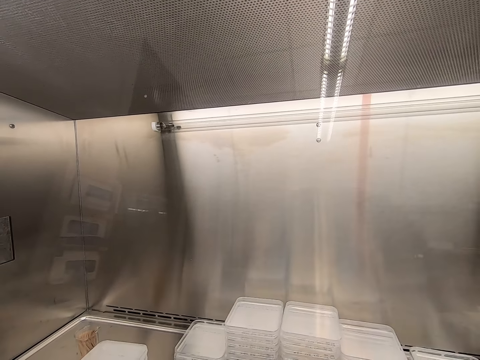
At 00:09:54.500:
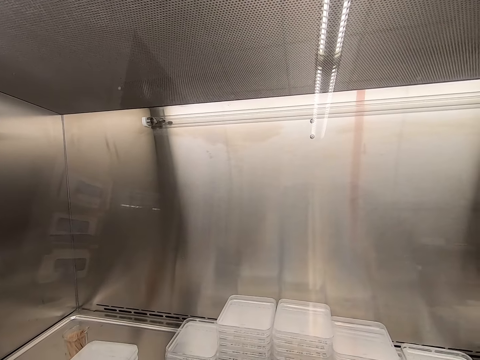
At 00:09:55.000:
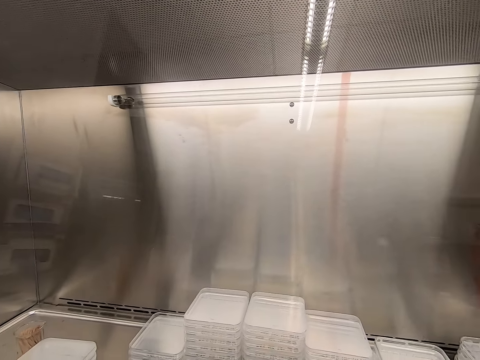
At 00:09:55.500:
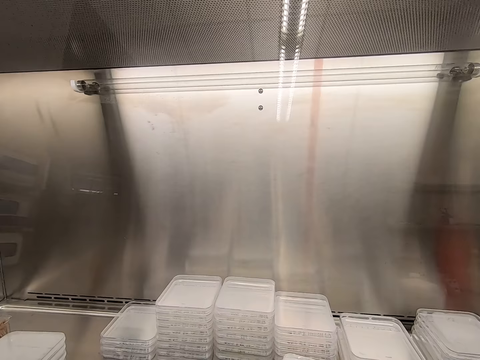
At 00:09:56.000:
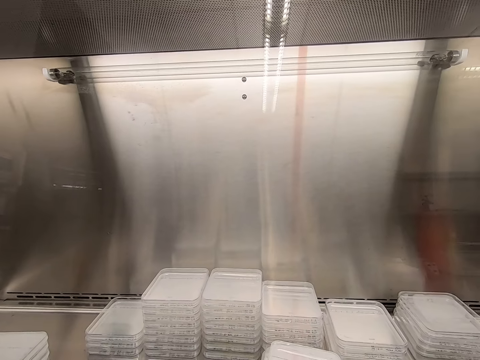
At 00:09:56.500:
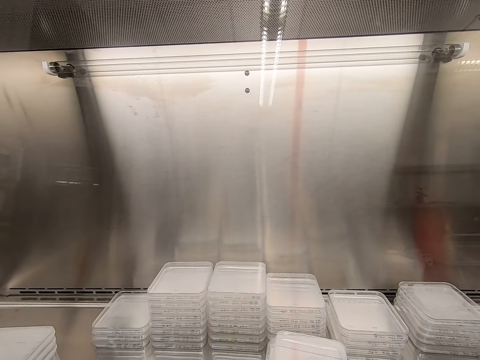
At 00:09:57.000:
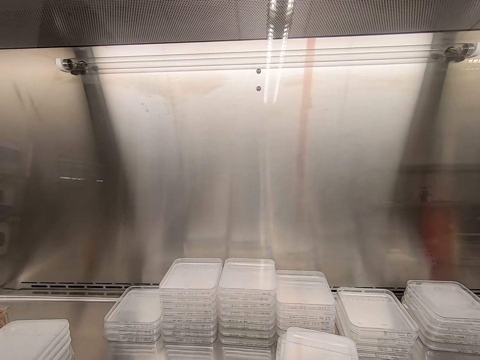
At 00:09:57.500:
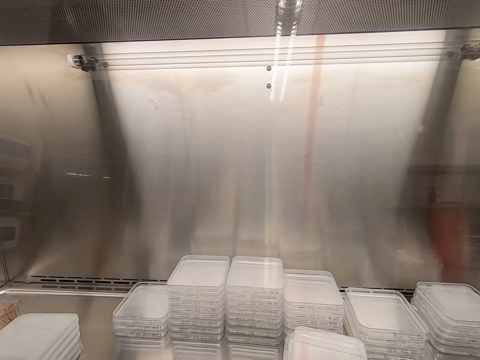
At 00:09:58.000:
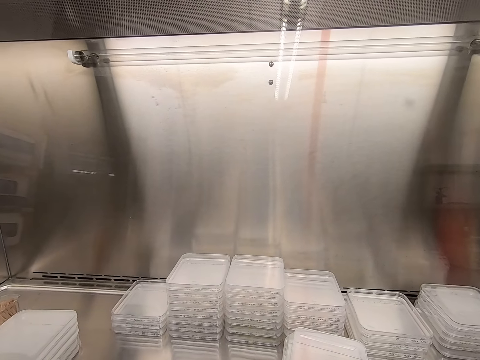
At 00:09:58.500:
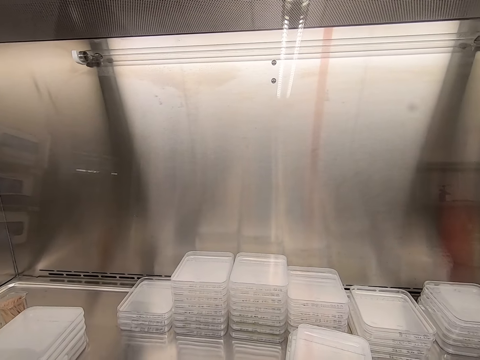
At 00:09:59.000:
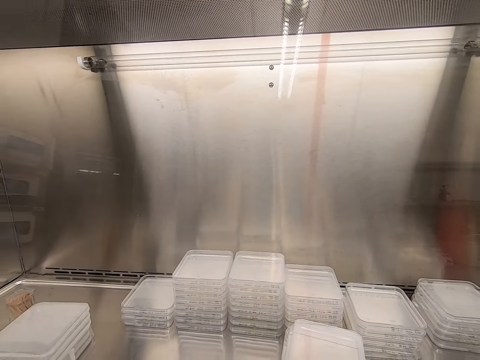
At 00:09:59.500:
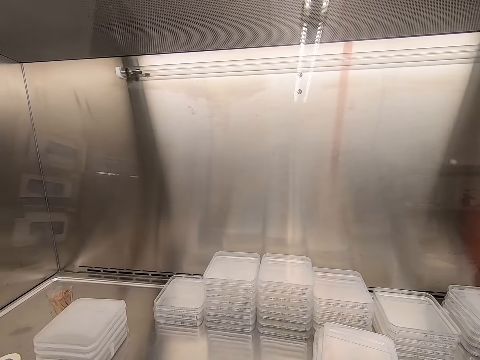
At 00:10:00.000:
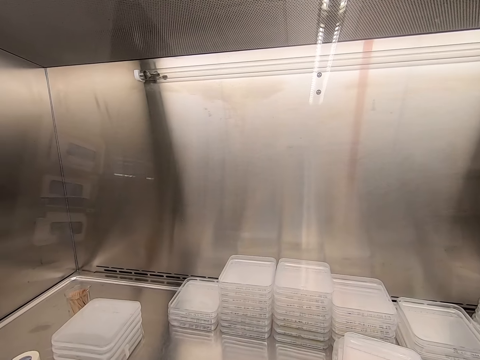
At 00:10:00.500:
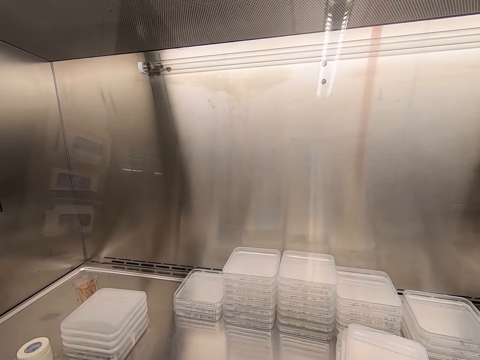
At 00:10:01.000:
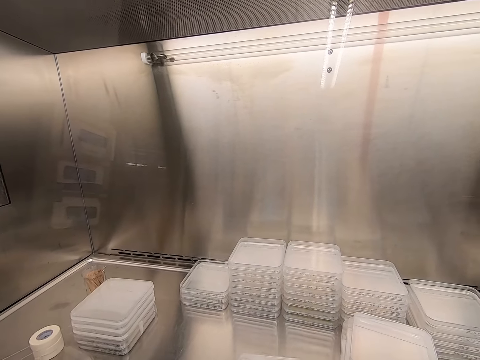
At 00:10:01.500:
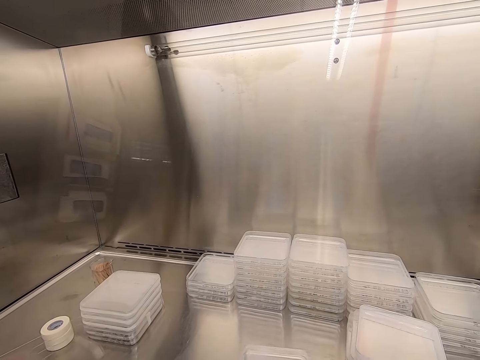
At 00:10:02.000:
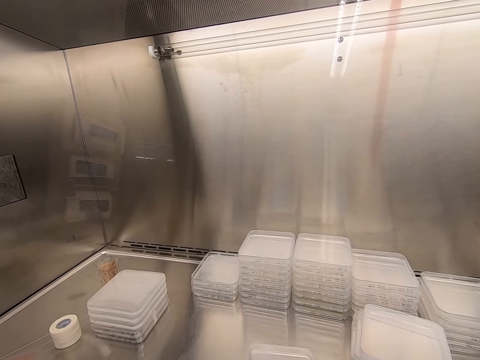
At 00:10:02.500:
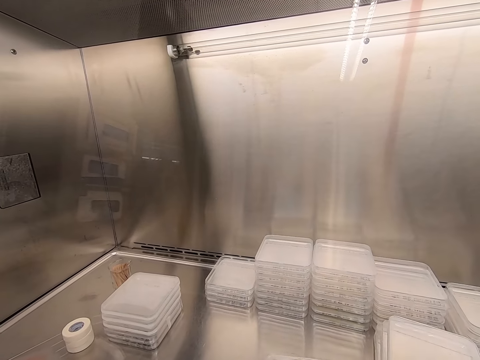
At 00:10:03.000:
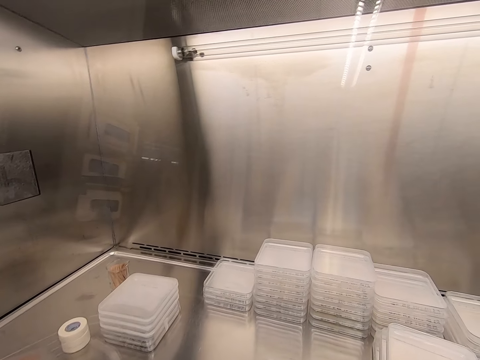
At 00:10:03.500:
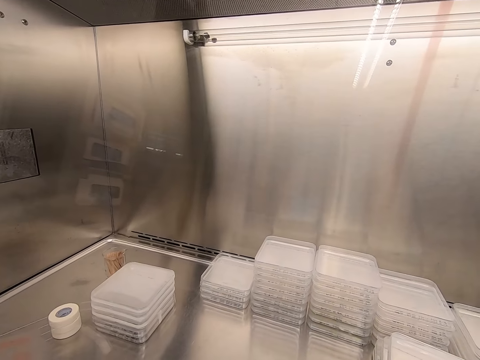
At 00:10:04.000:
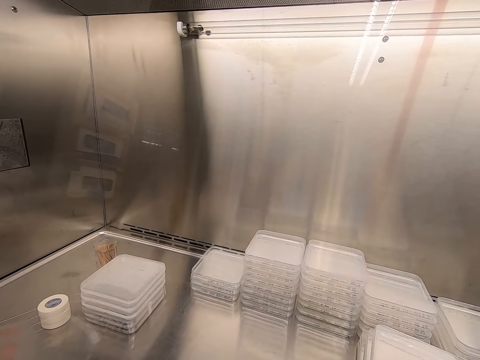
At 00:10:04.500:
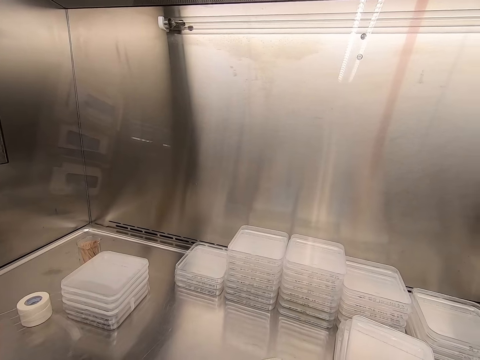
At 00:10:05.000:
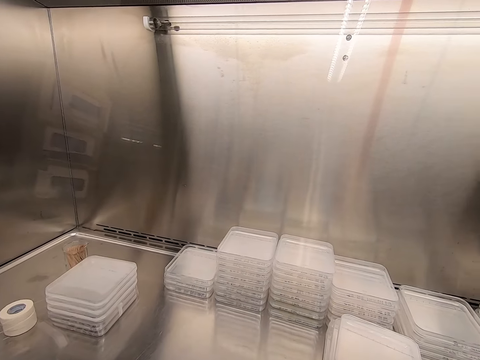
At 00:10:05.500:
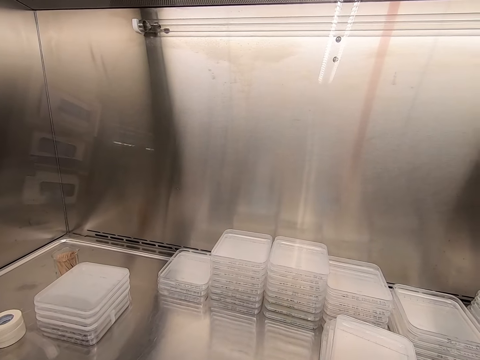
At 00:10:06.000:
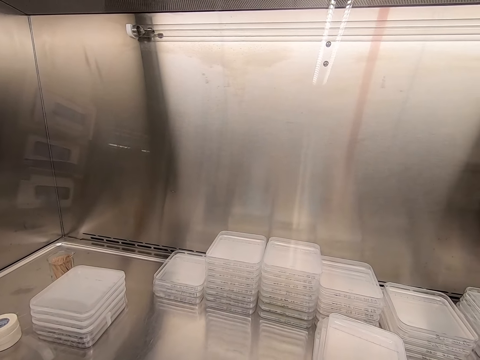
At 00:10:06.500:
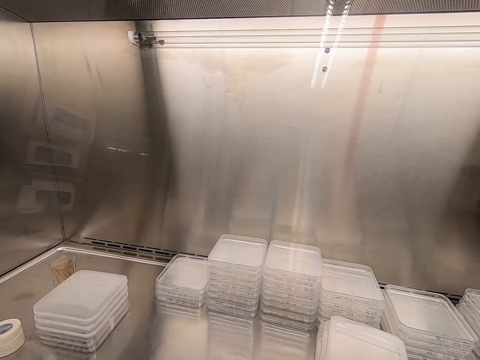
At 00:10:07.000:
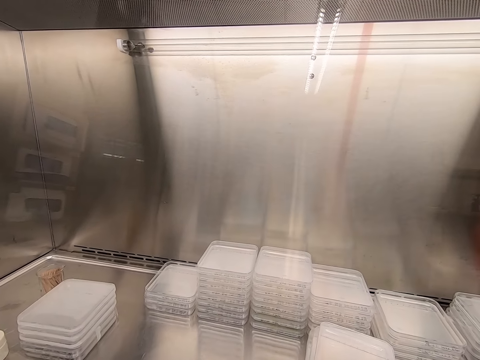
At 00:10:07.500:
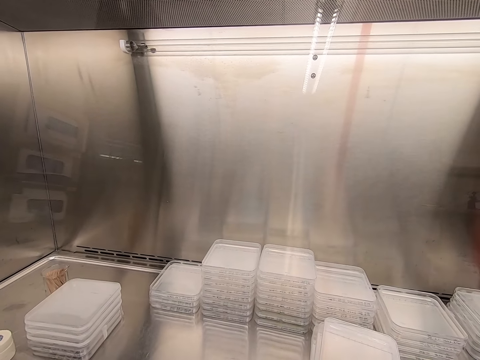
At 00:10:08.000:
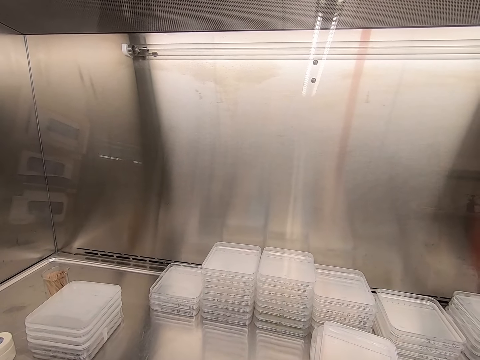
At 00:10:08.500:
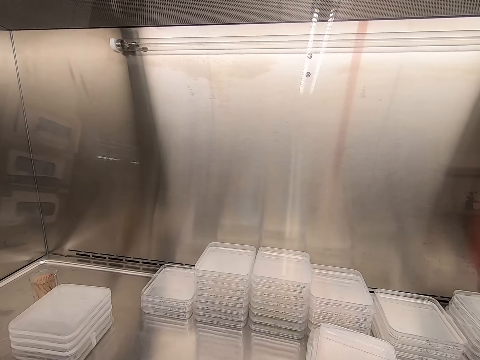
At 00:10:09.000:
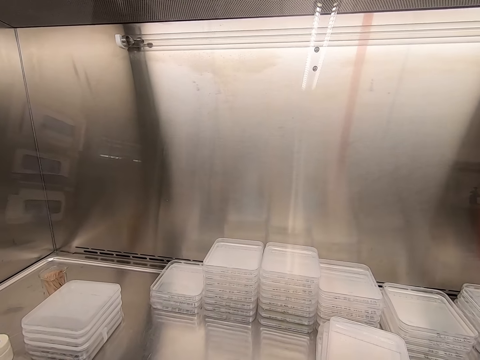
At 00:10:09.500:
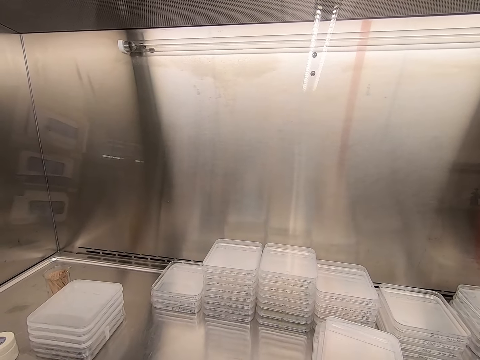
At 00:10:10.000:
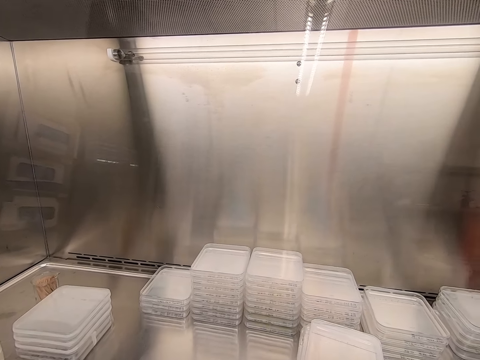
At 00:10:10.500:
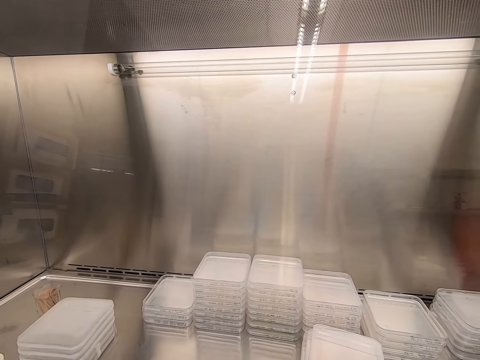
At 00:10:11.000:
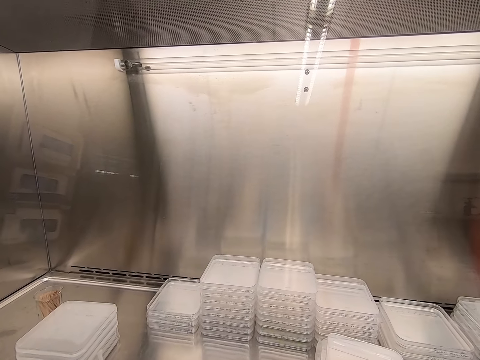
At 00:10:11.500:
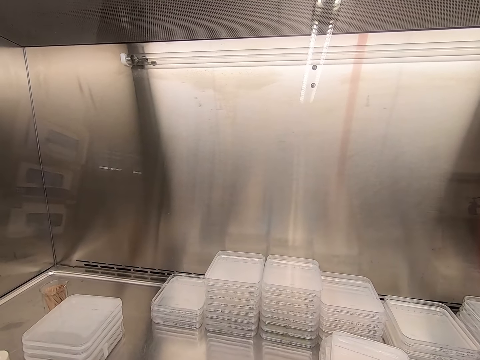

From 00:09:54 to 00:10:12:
The camera wearer seals a container. They seal the plastic lid with cello tape.

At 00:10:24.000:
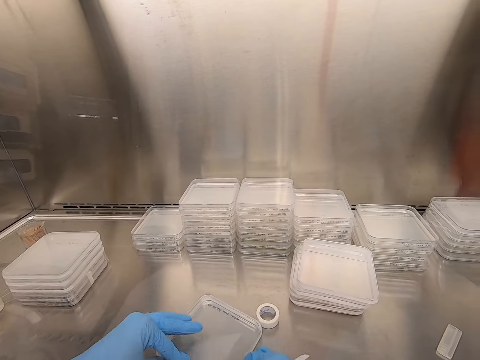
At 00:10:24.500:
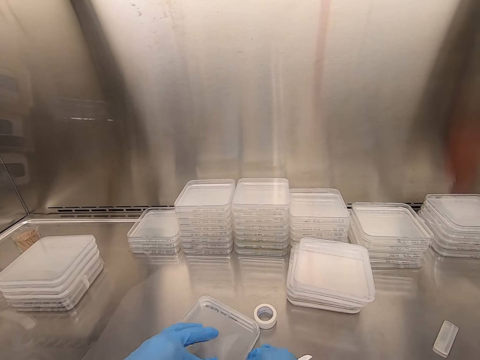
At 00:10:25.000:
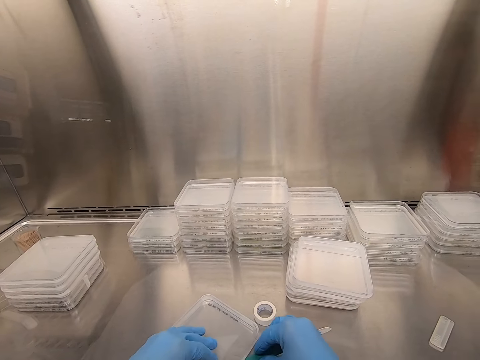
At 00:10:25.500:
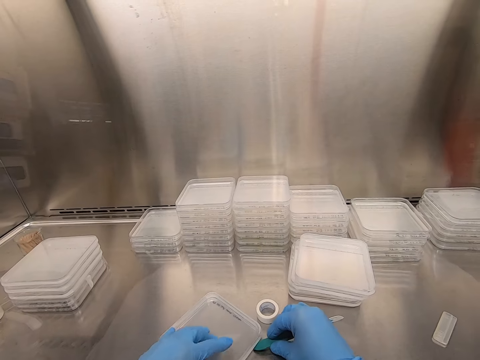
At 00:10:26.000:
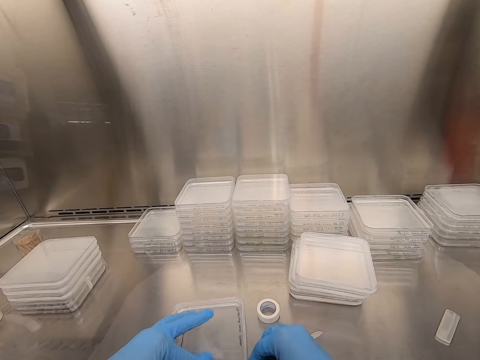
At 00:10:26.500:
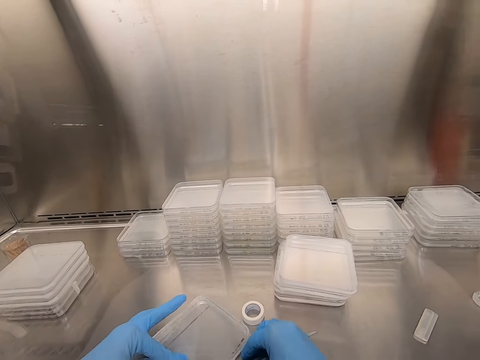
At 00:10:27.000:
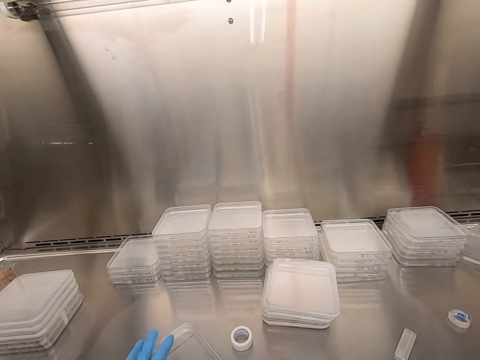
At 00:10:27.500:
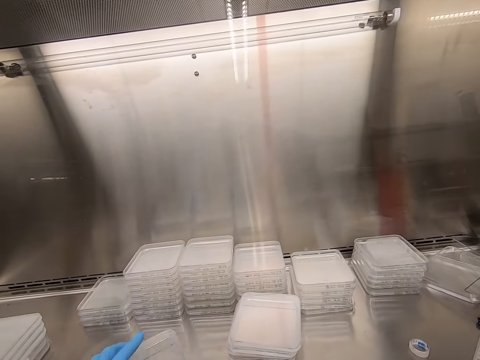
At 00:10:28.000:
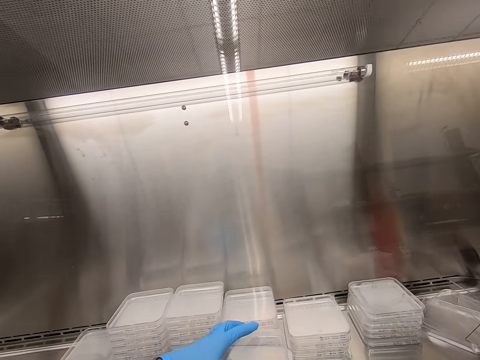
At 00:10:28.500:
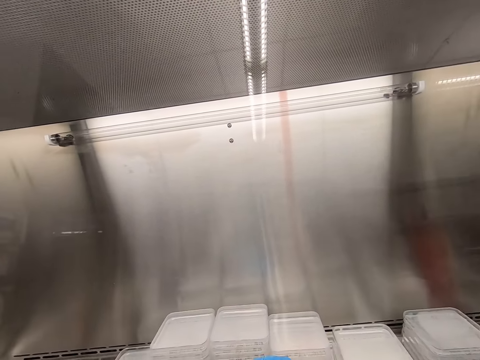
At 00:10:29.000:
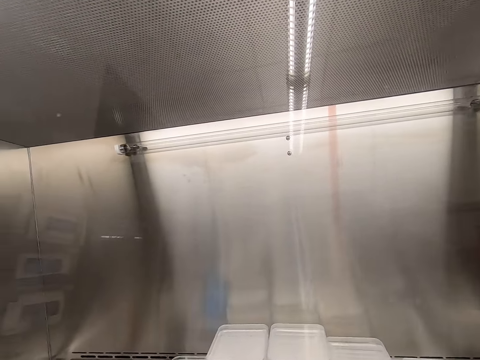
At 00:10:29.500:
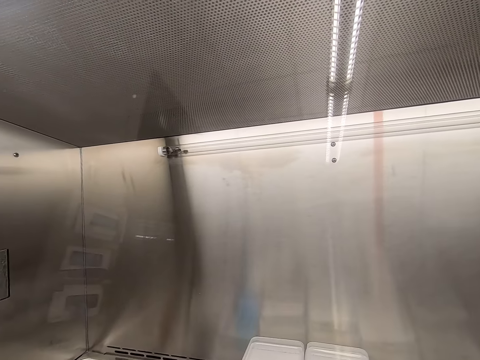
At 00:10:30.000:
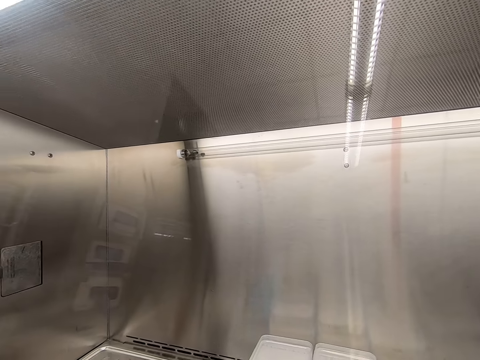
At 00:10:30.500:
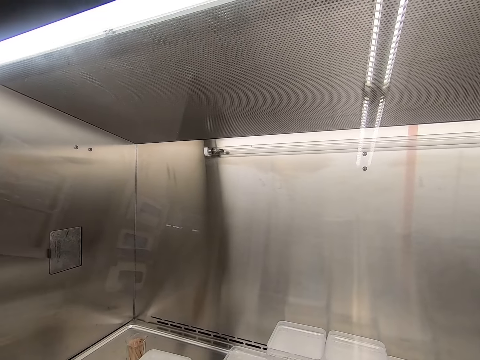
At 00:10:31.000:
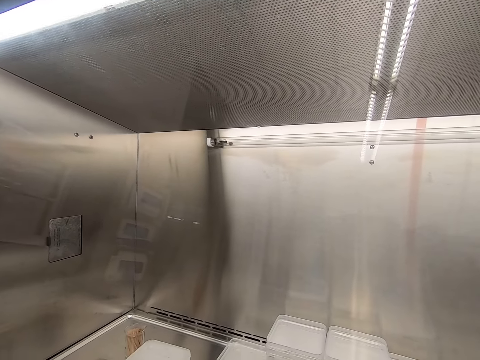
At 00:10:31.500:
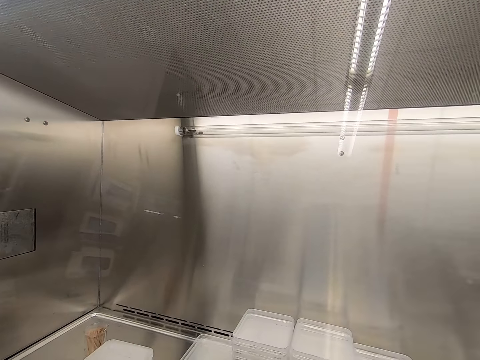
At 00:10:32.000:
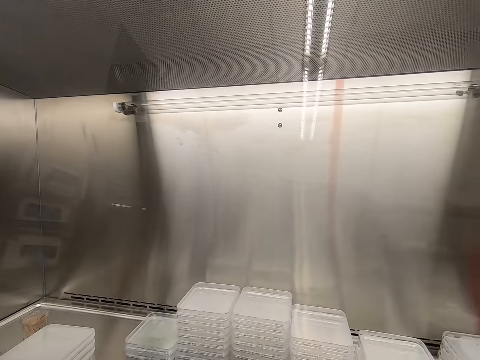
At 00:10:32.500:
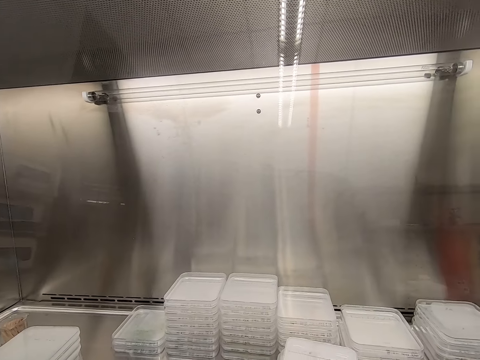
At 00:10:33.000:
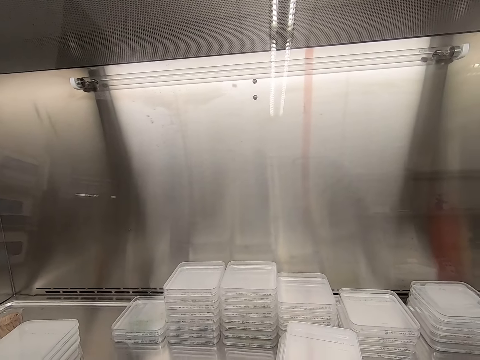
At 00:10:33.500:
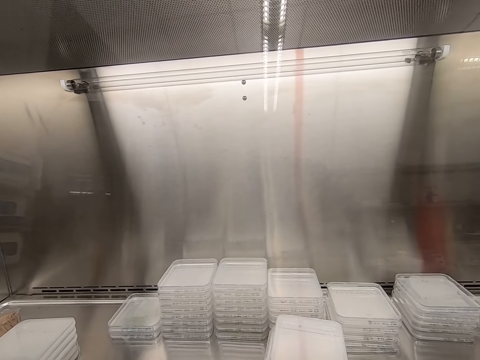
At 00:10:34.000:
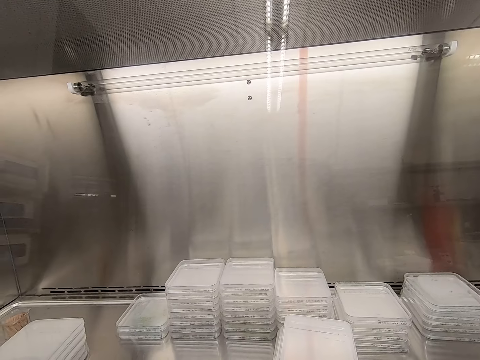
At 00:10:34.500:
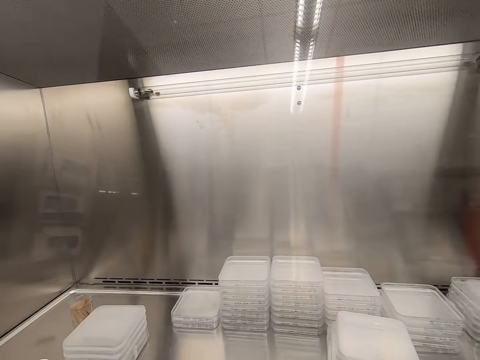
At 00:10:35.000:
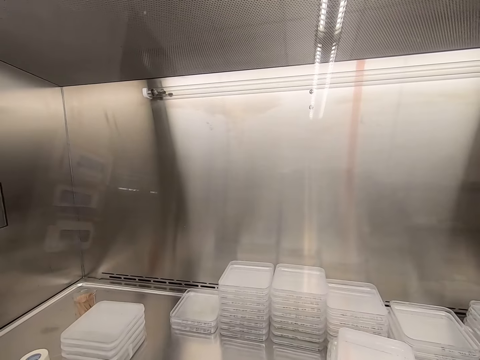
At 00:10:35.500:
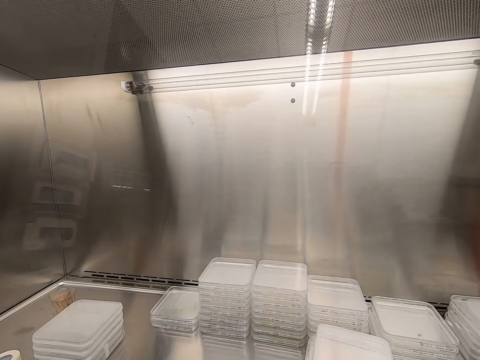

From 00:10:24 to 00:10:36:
The camera wearer cuts the cello tape on the plastic lid. They seal a container. They take another lid.
